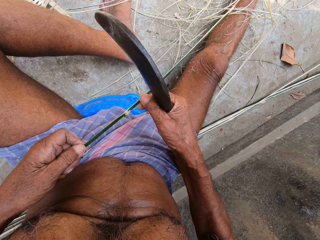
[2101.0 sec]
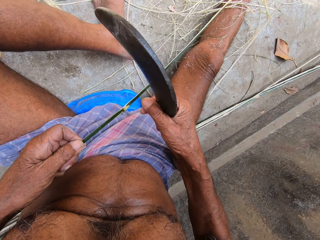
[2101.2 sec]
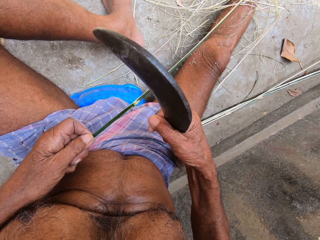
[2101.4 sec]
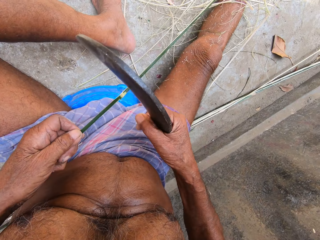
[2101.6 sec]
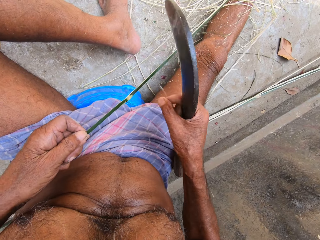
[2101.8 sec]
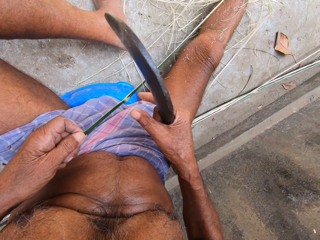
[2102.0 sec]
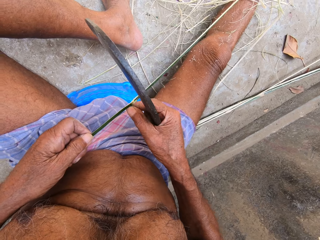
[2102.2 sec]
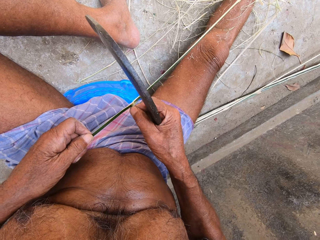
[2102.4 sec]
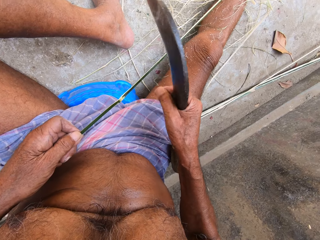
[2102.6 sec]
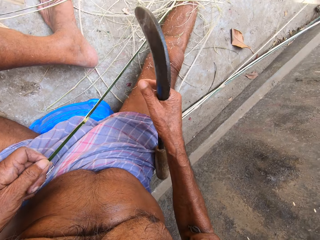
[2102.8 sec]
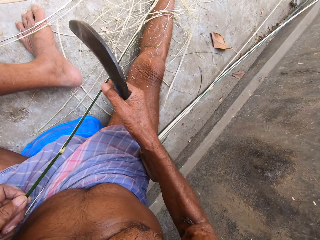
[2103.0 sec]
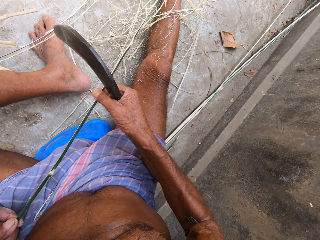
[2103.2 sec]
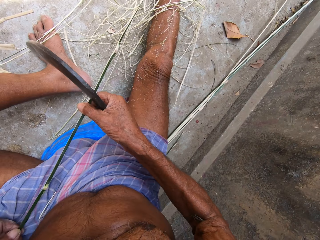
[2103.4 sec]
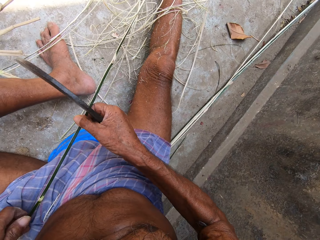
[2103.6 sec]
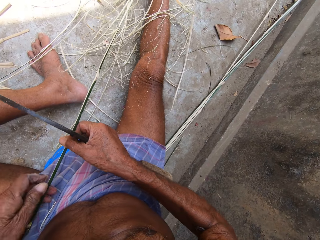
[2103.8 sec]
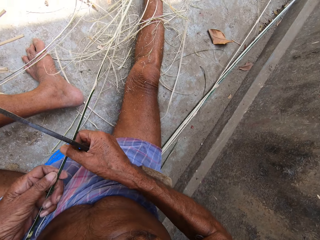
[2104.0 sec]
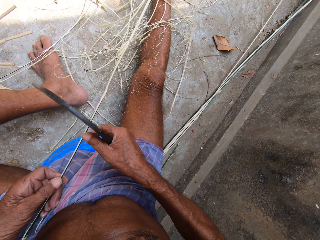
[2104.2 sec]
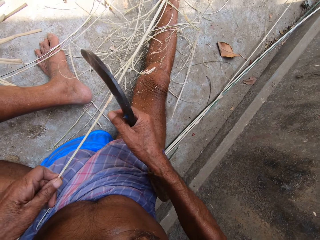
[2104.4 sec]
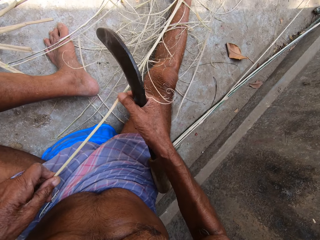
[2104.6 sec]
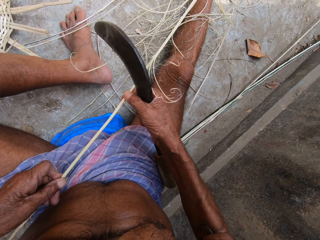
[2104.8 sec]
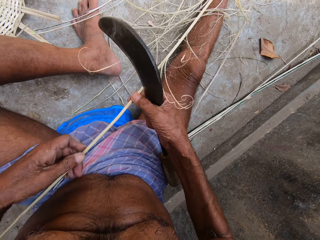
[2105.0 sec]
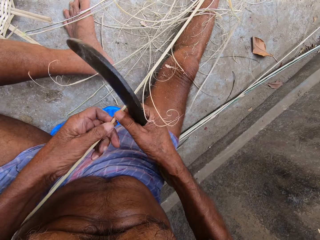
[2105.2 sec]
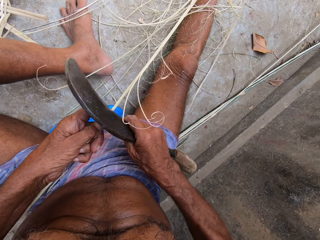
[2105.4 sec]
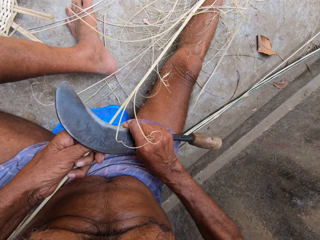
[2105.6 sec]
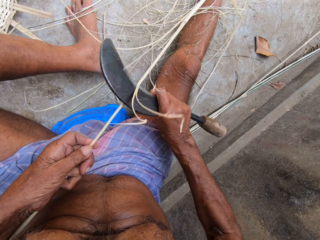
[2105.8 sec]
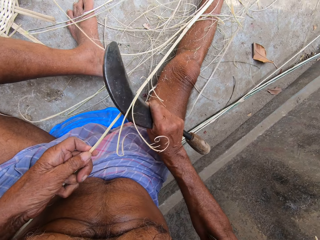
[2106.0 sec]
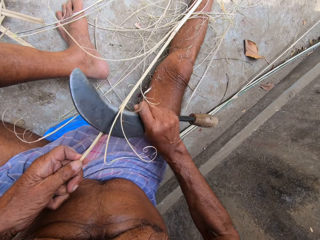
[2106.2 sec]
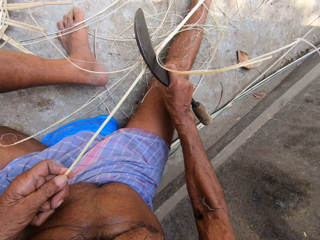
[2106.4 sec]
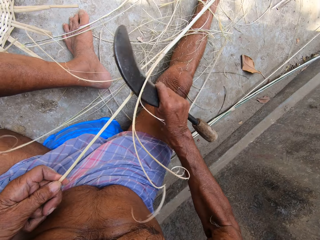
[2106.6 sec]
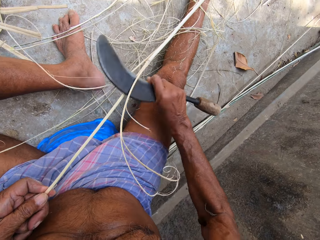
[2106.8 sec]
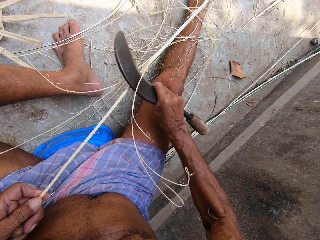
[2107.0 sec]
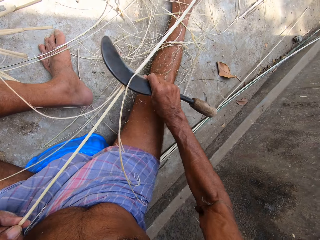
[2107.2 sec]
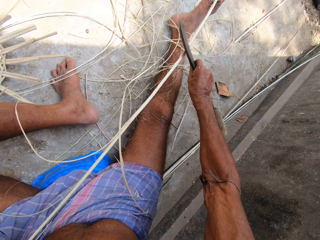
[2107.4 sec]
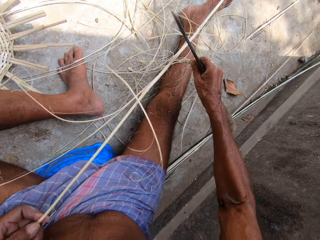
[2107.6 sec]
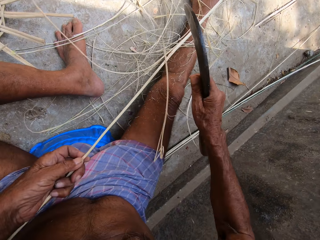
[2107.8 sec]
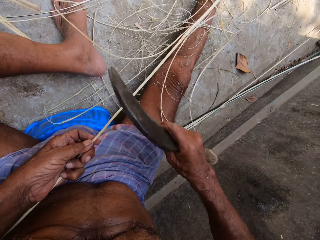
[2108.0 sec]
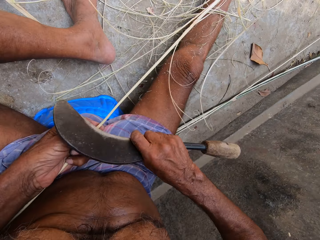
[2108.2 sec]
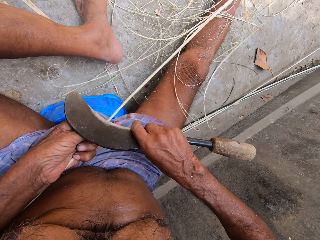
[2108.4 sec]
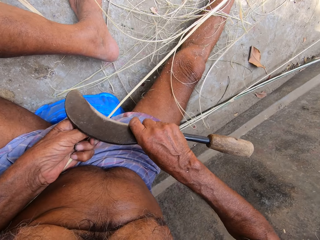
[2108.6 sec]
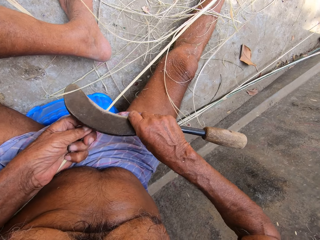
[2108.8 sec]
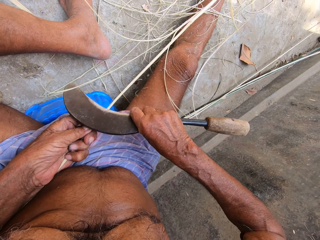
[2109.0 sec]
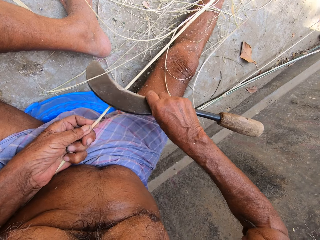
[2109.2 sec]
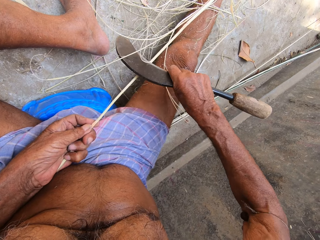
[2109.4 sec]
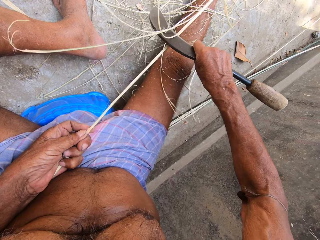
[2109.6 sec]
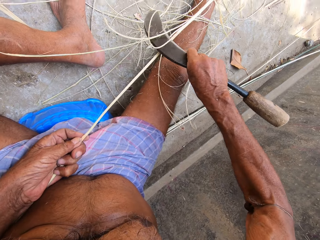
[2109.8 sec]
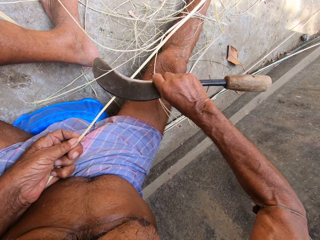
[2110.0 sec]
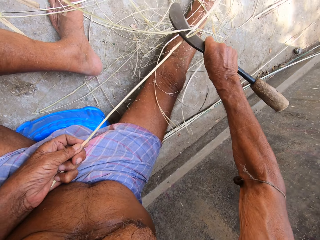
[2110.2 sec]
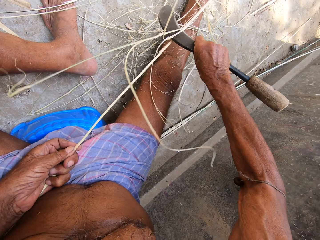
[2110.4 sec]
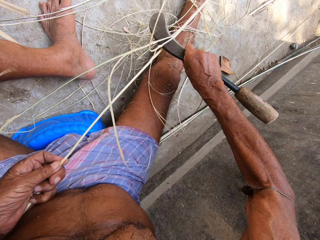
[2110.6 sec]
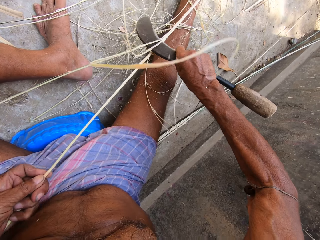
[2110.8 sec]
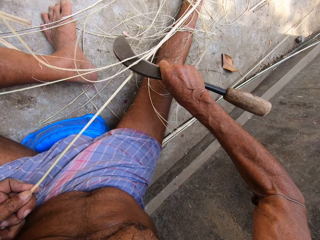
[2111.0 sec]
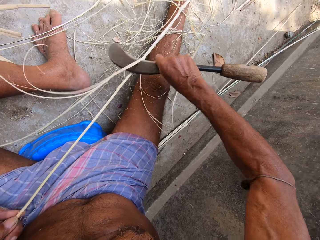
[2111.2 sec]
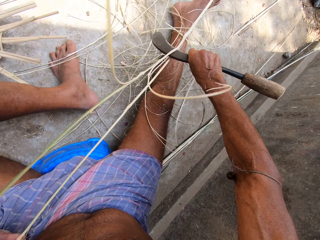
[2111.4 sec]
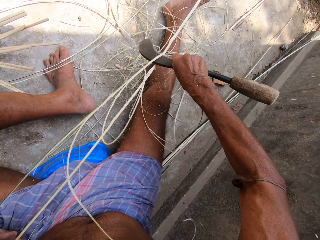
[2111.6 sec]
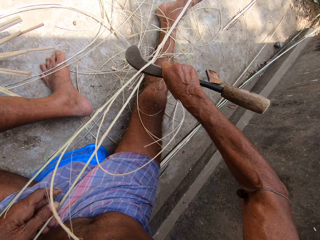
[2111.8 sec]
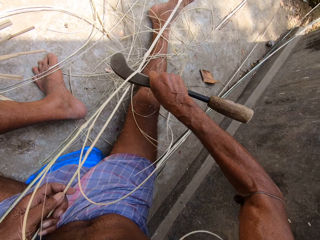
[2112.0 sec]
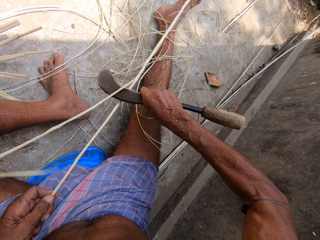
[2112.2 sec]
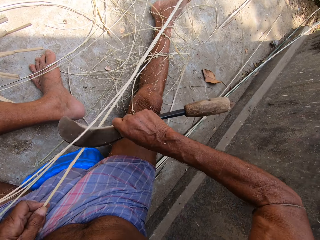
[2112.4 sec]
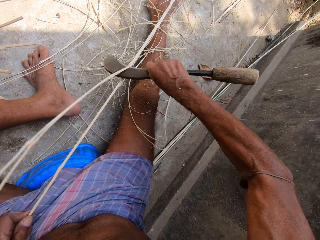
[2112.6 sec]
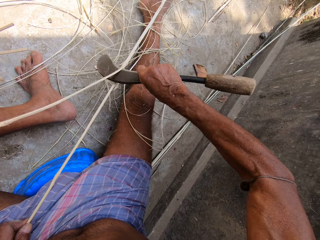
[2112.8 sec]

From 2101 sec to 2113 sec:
The camera wearer removes the skin of the bamboo stick with his right hand. He throws the peelings. He adjusts the bamboo sticks with both hands. He holds the stick. He scrapes the bamboo stick with the knife in his right hand.

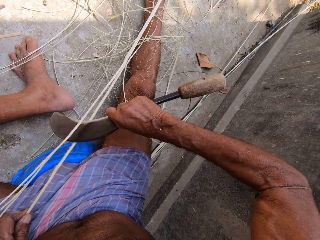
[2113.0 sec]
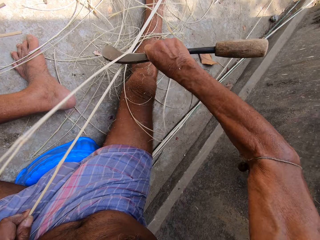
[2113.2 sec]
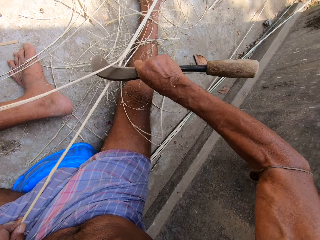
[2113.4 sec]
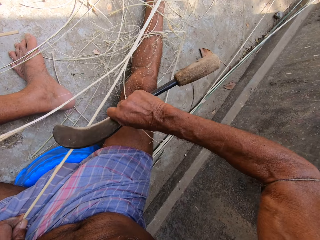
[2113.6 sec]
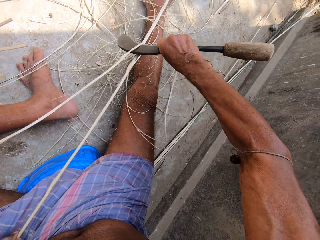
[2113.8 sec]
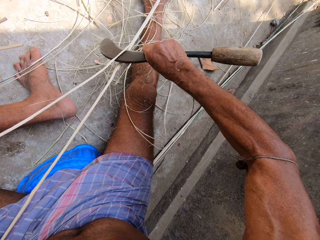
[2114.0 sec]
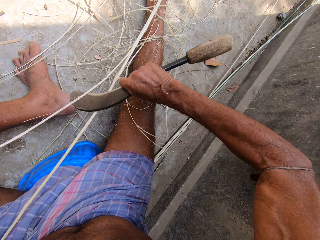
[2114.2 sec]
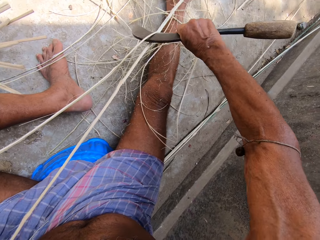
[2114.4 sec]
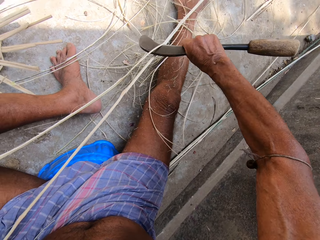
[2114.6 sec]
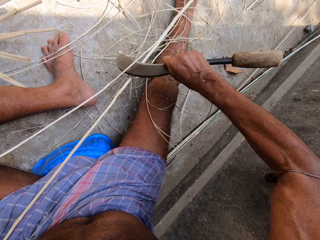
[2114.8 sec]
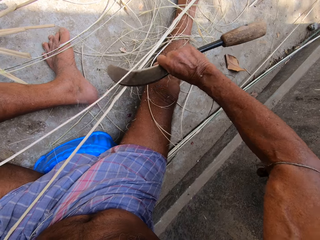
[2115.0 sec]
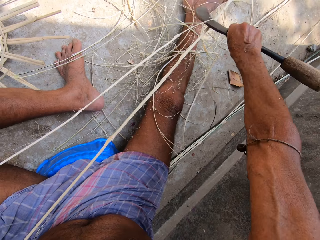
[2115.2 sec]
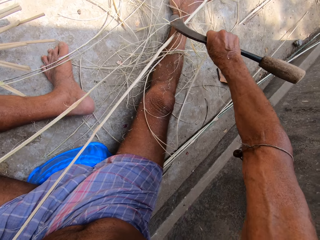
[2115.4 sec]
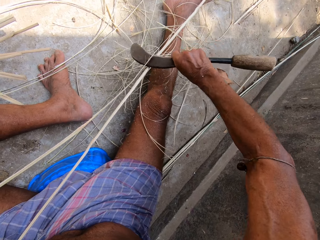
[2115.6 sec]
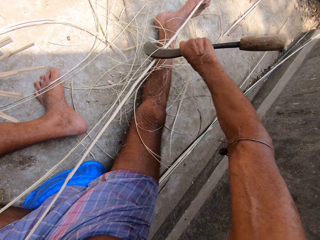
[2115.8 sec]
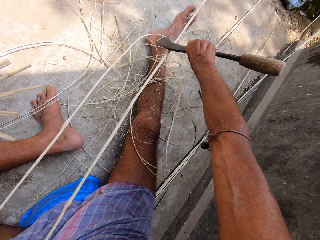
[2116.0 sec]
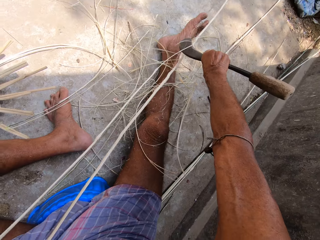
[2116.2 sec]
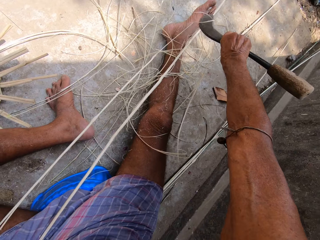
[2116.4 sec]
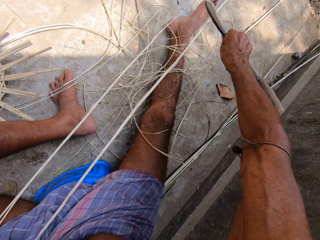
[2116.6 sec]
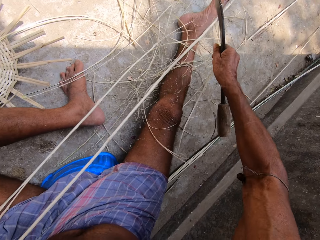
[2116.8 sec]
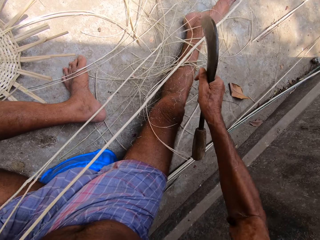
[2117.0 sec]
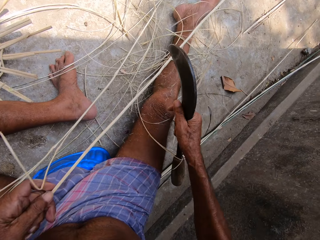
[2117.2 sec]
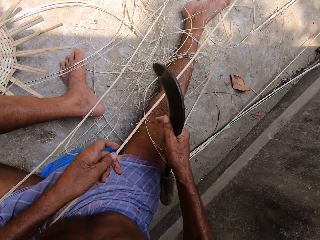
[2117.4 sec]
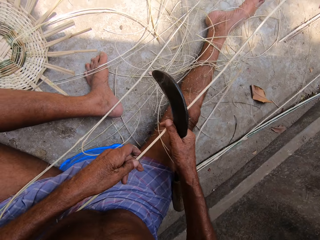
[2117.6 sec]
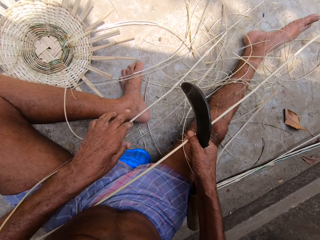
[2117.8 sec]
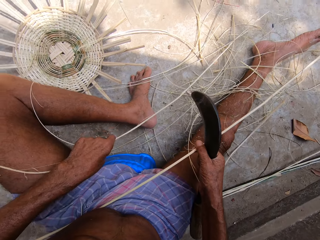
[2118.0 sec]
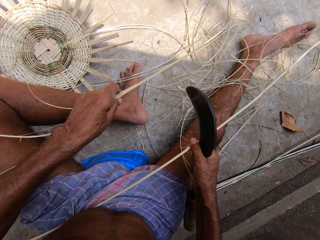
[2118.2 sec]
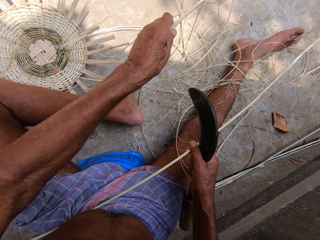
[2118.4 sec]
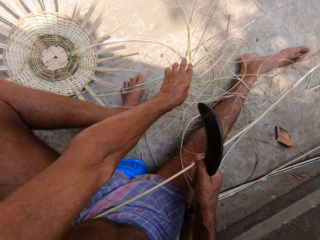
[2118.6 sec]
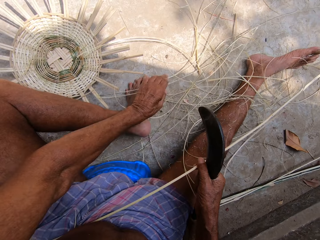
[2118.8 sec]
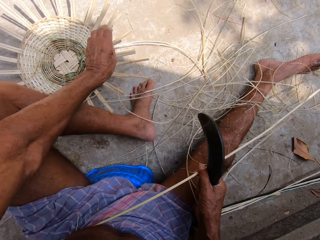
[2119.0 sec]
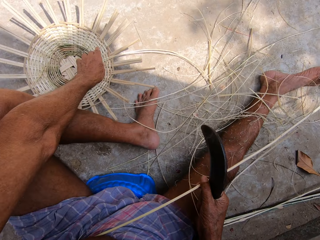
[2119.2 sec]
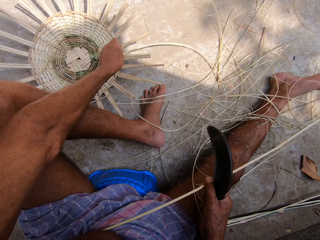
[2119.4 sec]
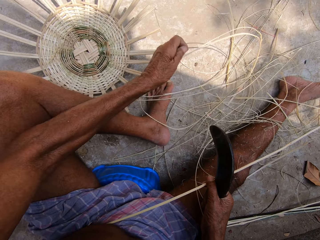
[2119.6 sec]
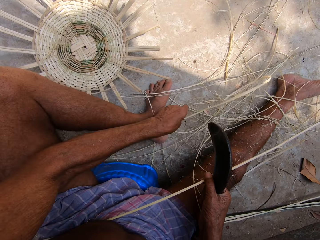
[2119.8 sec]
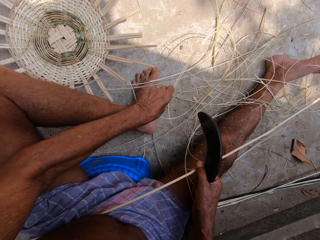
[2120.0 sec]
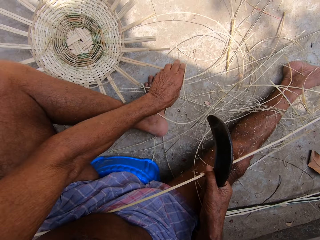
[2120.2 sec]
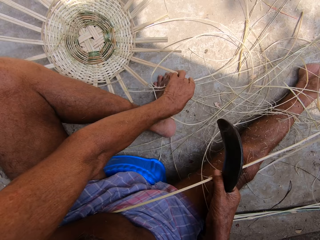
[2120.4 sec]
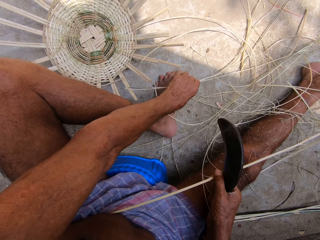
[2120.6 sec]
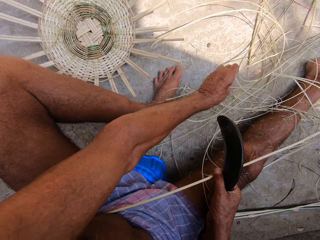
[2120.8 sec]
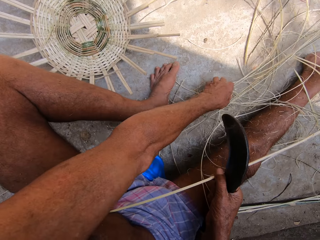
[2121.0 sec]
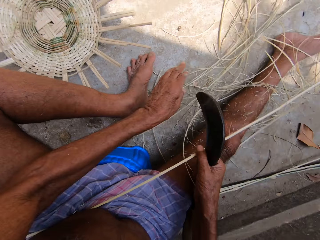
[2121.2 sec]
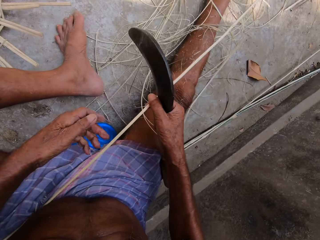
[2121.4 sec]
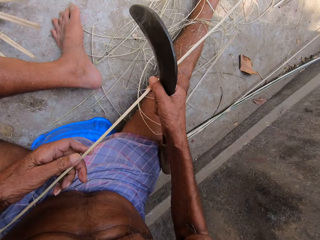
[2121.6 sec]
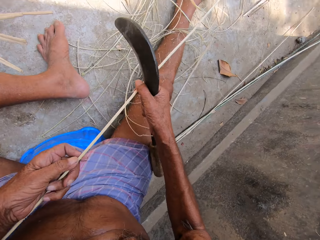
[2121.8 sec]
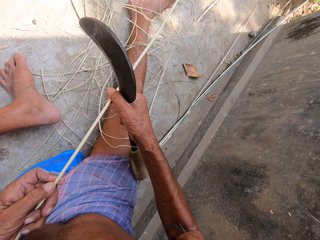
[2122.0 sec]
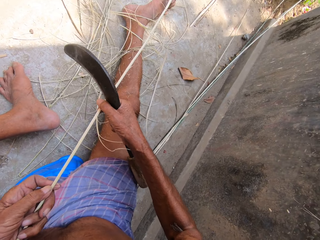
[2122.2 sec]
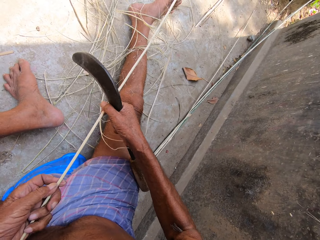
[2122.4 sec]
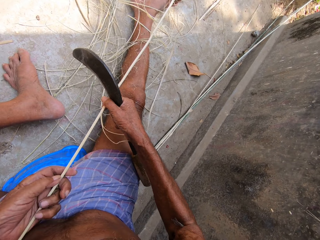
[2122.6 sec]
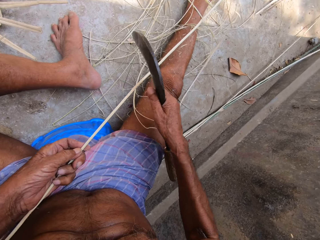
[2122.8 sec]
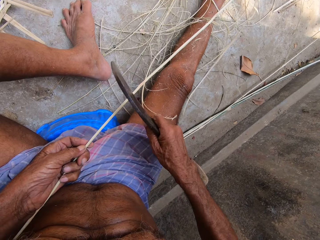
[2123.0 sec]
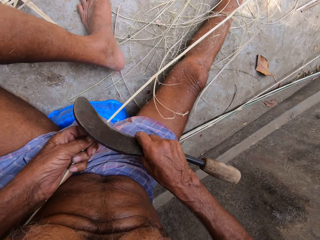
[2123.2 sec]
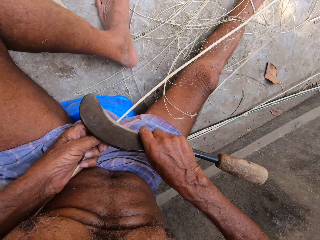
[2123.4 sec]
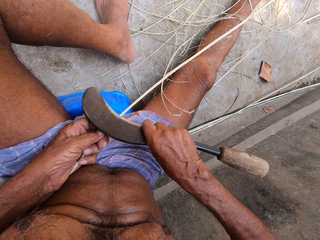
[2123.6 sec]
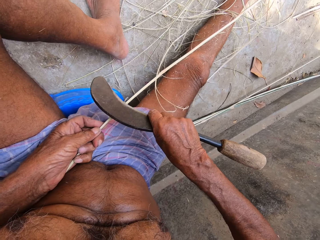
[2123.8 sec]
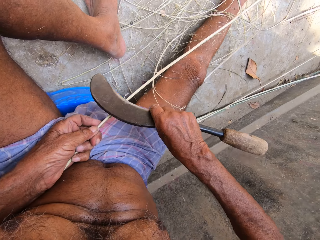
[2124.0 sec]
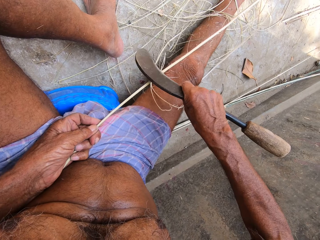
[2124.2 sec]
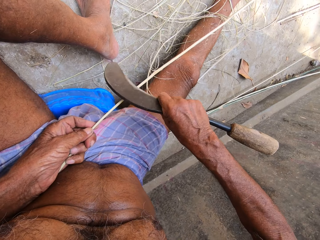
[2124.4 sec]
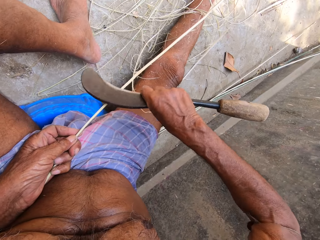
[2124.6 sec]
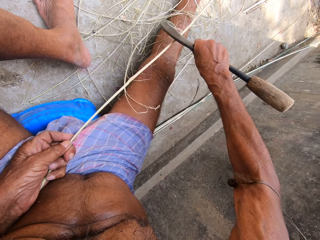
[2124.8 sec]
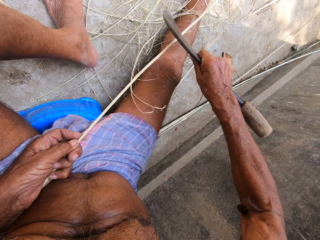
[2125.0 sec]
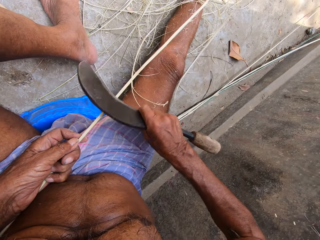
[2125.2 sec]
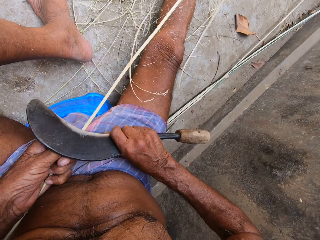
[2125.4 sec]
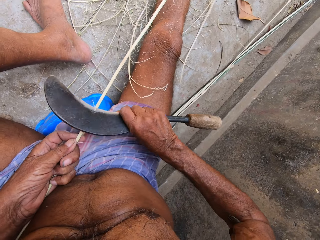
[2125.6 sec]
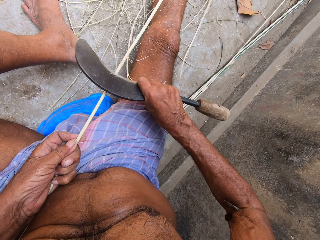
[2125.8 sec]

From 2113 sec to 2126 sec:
The camera wearer arranges the skin of the bamboo stick with his left hand. He adjusts the bamboo sticks with both hands. He holds the stick. He scrapes the bamboo stick with the knife in his right hand.
